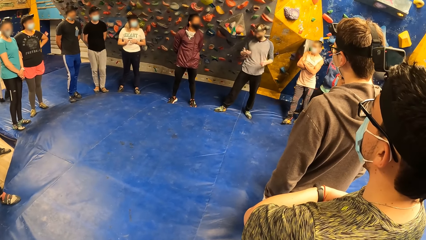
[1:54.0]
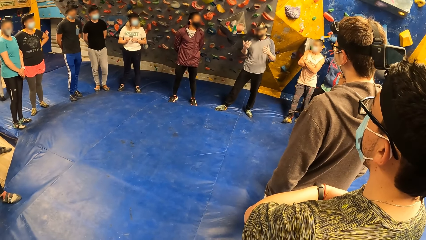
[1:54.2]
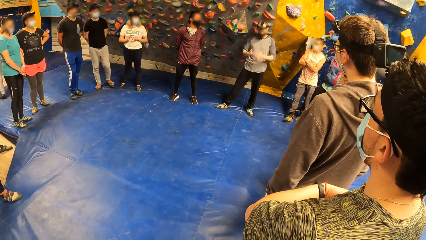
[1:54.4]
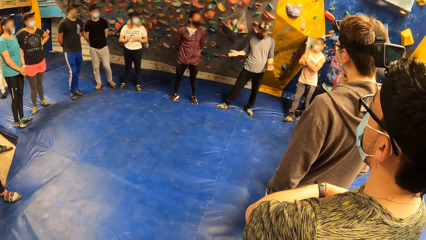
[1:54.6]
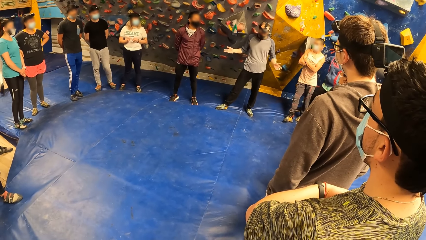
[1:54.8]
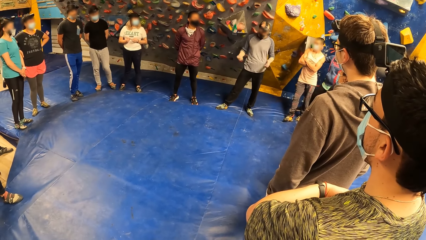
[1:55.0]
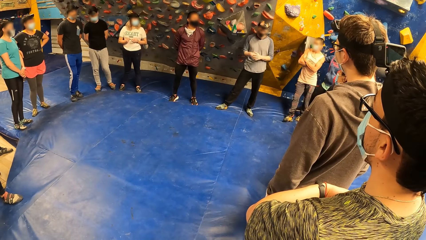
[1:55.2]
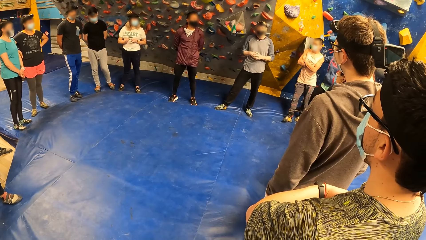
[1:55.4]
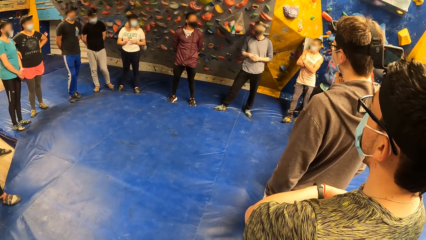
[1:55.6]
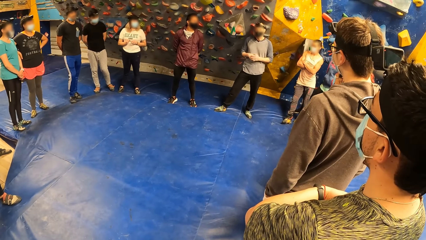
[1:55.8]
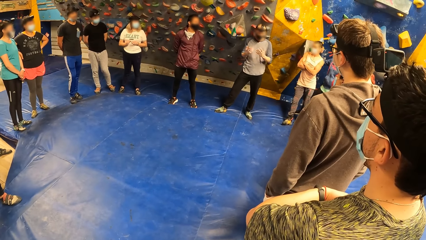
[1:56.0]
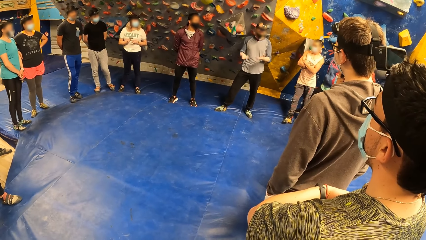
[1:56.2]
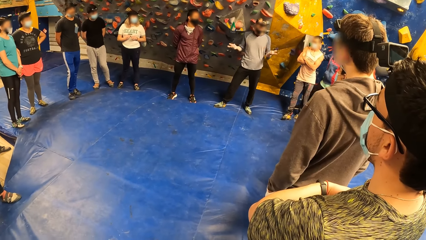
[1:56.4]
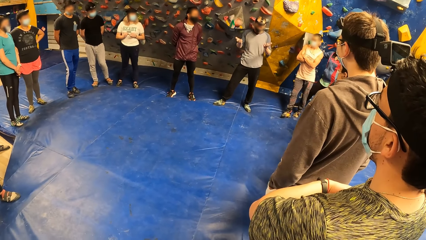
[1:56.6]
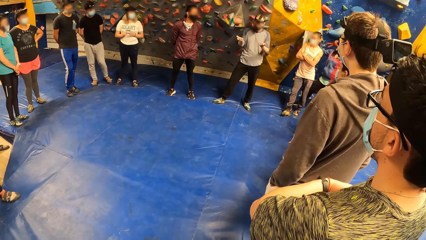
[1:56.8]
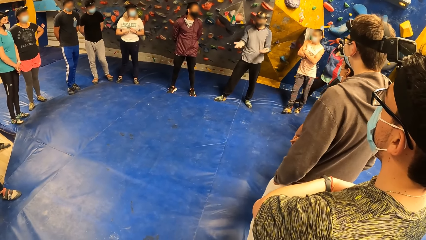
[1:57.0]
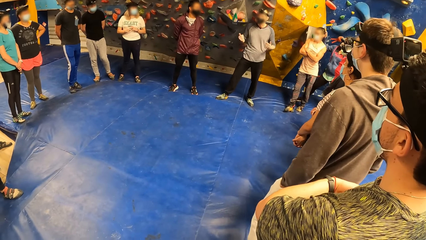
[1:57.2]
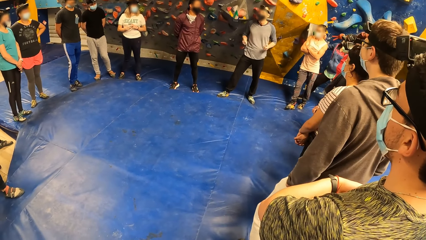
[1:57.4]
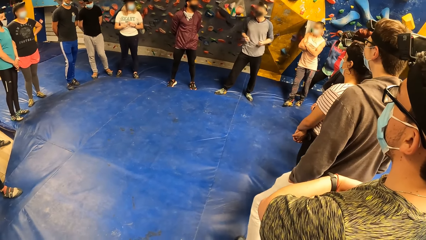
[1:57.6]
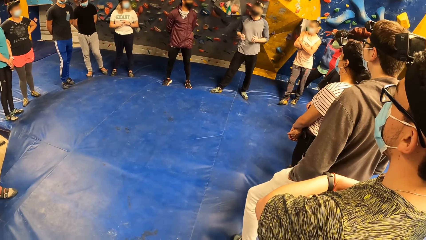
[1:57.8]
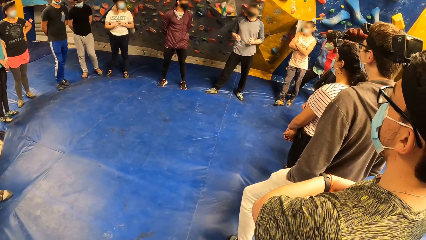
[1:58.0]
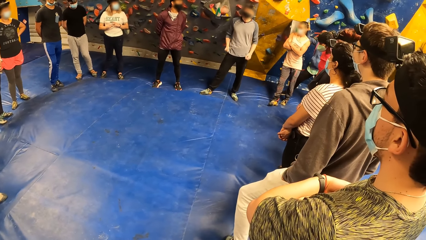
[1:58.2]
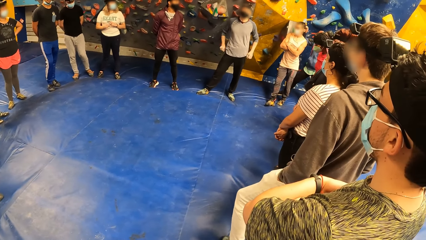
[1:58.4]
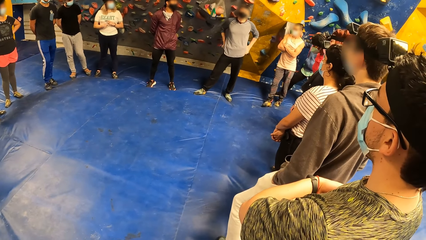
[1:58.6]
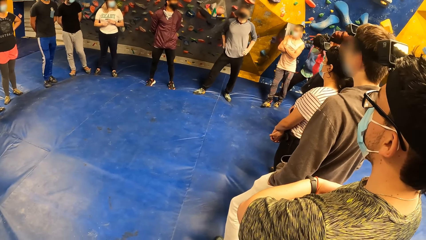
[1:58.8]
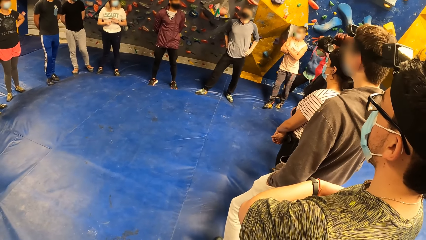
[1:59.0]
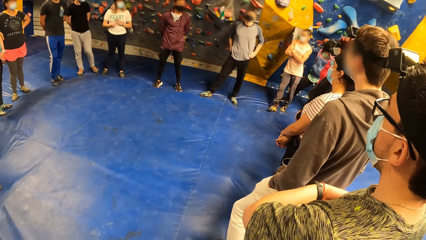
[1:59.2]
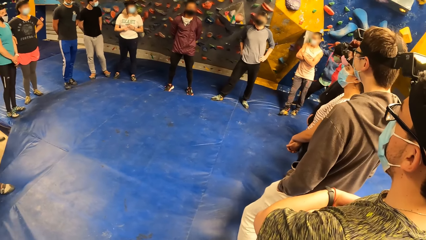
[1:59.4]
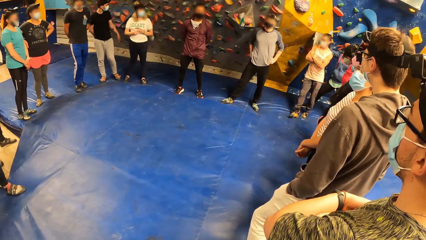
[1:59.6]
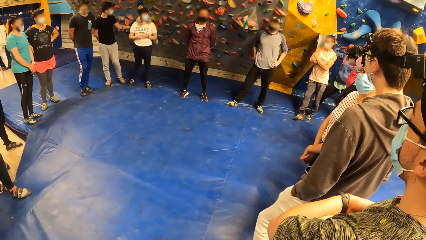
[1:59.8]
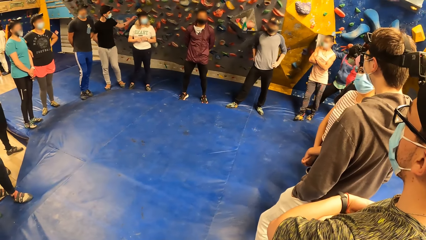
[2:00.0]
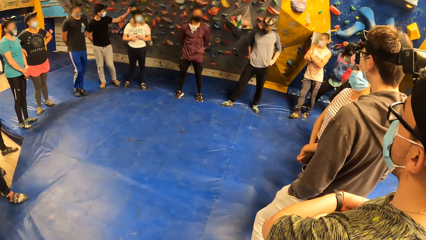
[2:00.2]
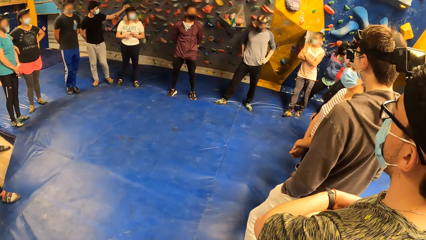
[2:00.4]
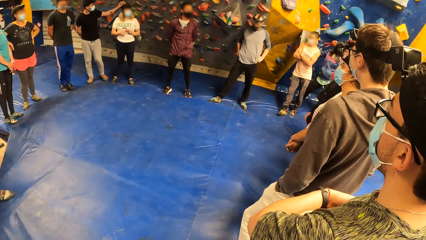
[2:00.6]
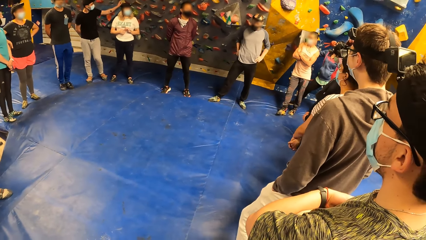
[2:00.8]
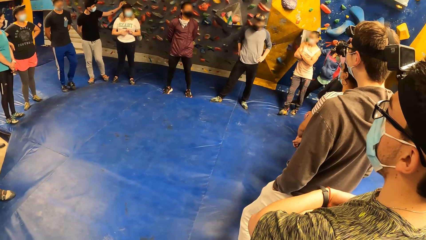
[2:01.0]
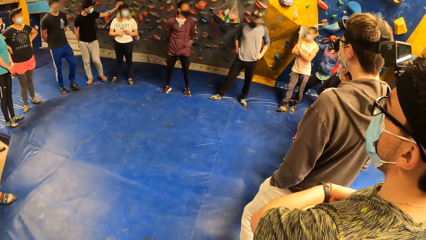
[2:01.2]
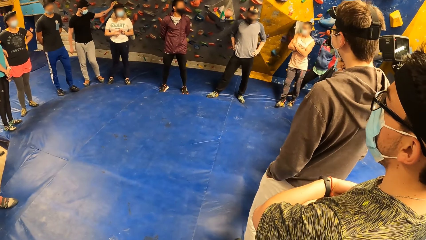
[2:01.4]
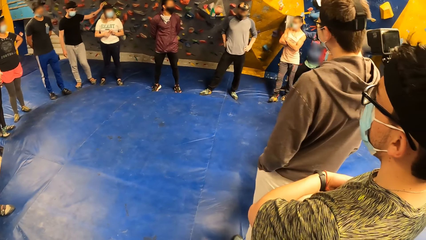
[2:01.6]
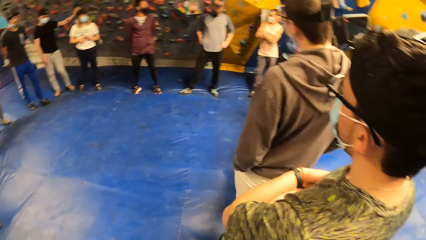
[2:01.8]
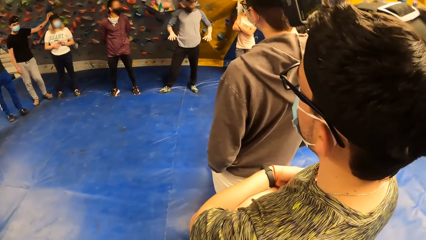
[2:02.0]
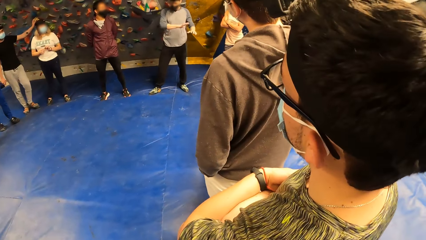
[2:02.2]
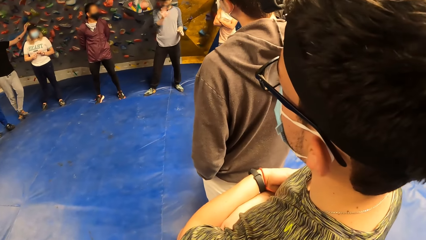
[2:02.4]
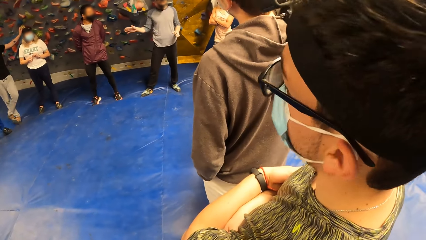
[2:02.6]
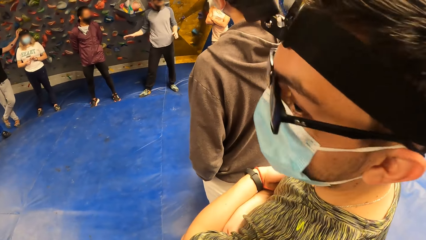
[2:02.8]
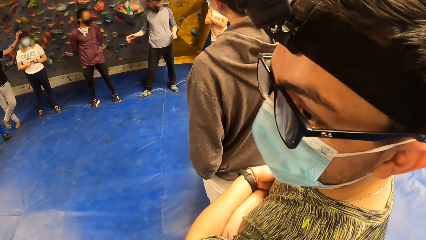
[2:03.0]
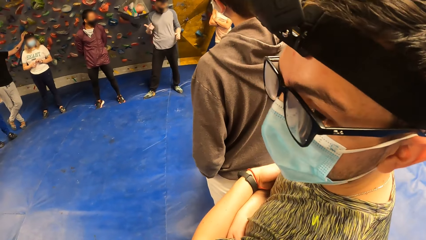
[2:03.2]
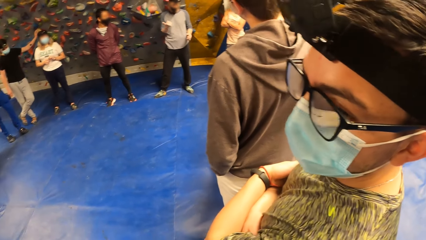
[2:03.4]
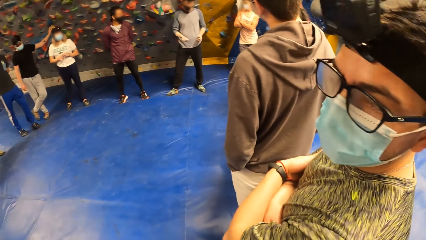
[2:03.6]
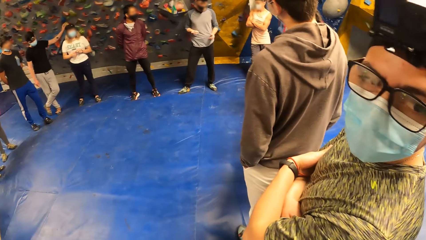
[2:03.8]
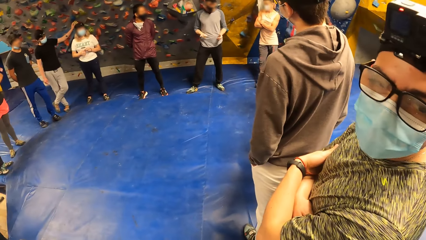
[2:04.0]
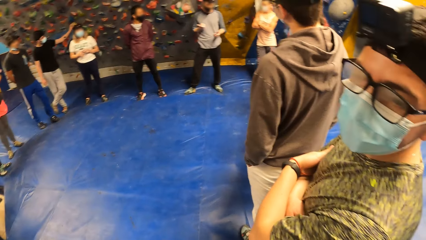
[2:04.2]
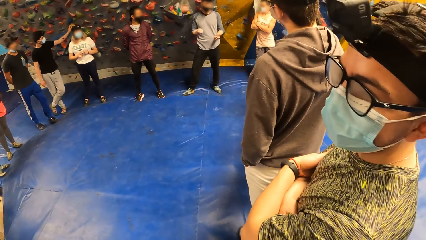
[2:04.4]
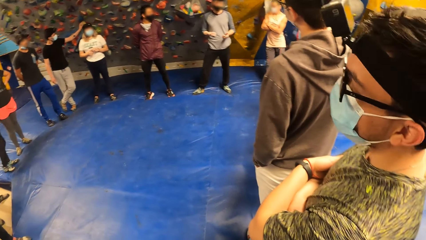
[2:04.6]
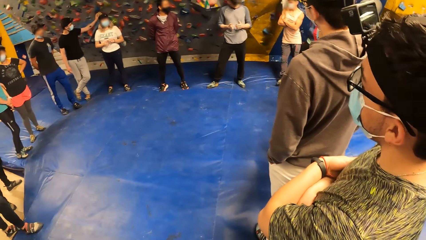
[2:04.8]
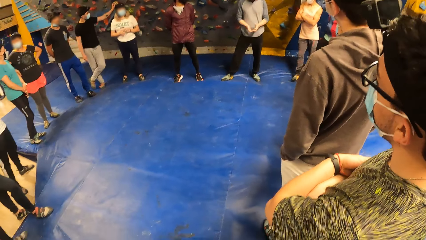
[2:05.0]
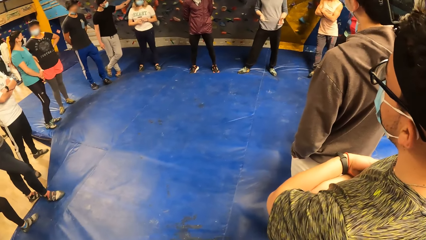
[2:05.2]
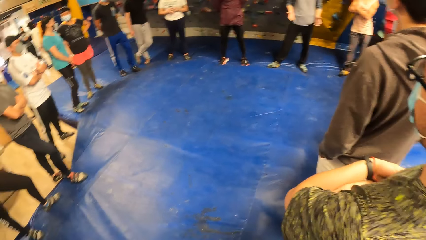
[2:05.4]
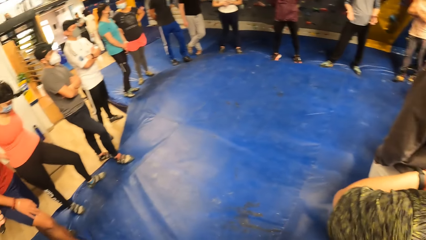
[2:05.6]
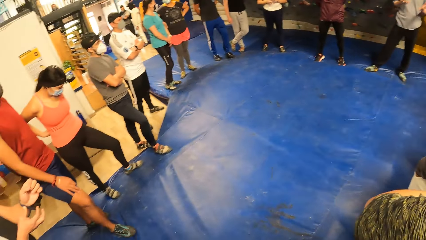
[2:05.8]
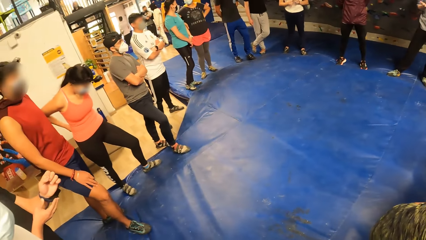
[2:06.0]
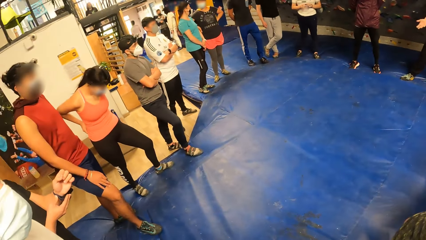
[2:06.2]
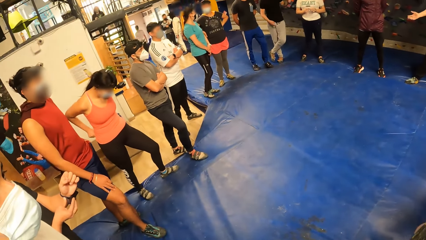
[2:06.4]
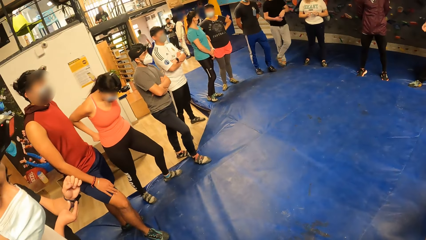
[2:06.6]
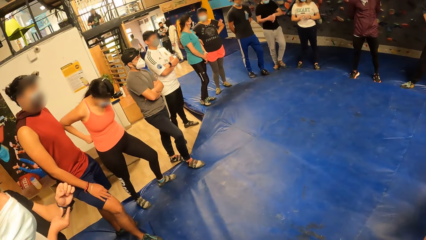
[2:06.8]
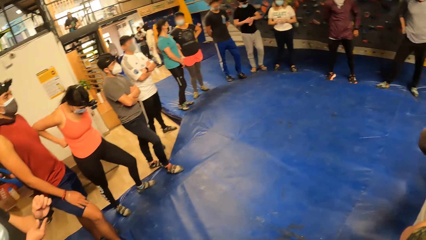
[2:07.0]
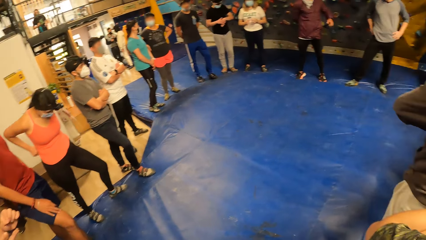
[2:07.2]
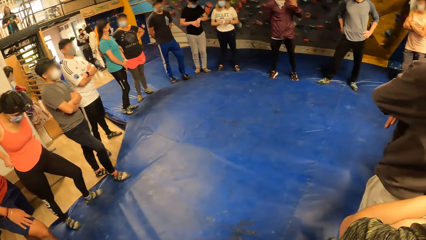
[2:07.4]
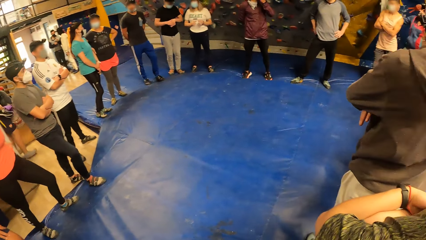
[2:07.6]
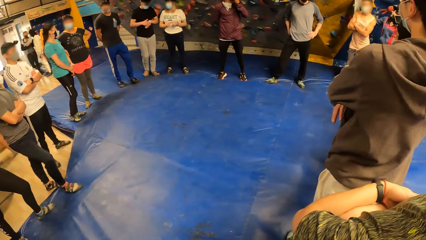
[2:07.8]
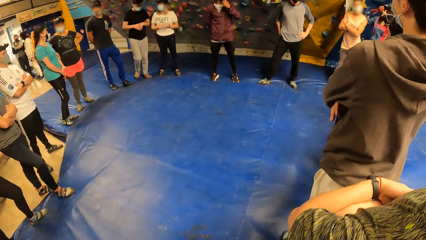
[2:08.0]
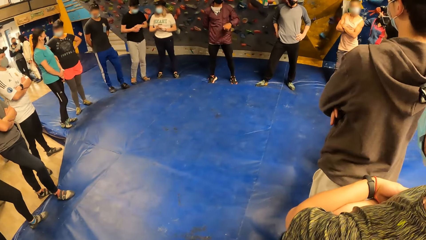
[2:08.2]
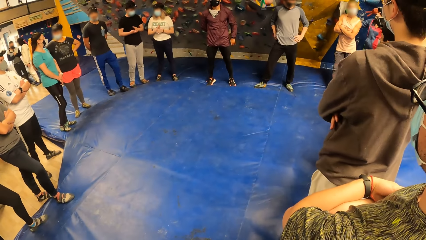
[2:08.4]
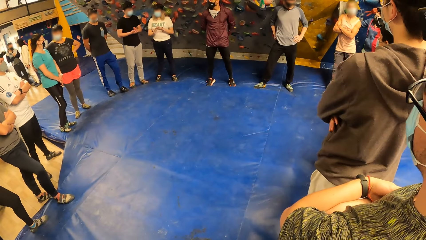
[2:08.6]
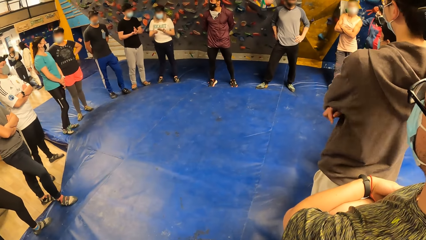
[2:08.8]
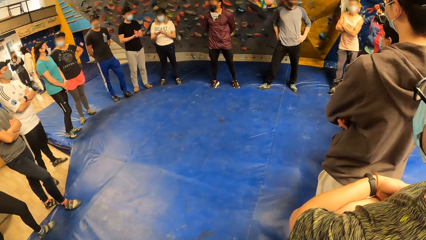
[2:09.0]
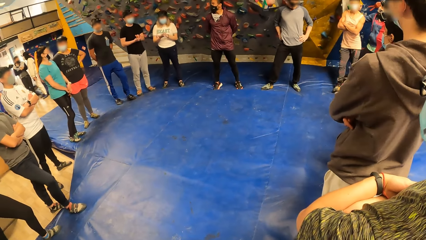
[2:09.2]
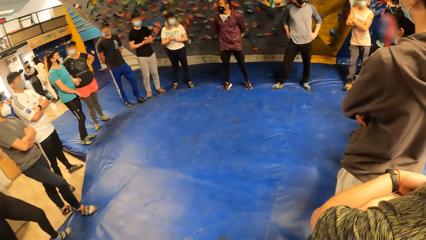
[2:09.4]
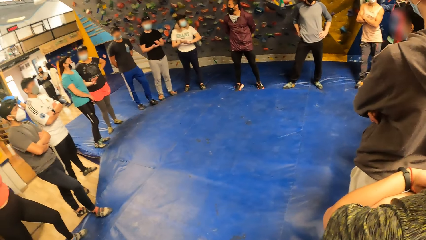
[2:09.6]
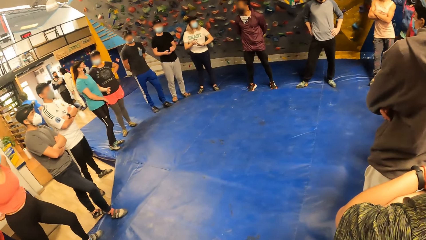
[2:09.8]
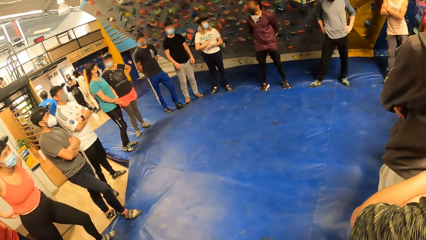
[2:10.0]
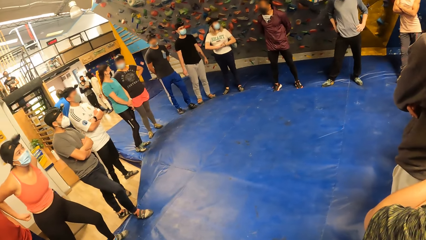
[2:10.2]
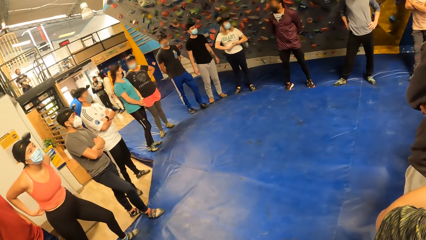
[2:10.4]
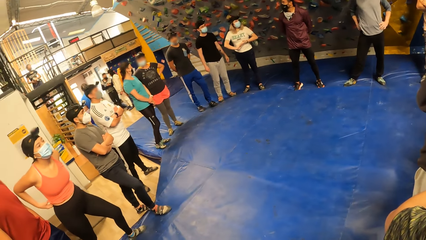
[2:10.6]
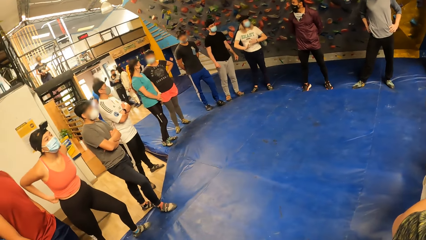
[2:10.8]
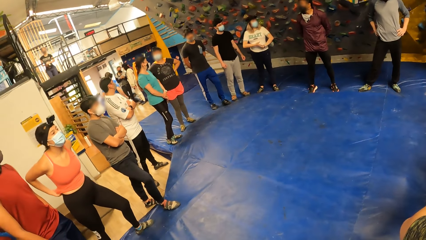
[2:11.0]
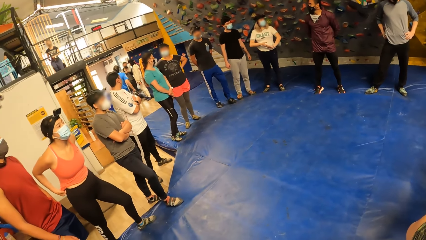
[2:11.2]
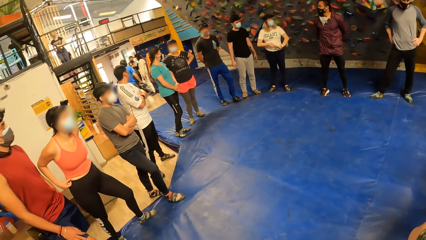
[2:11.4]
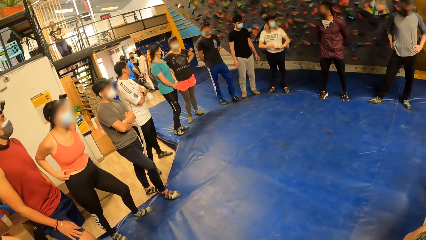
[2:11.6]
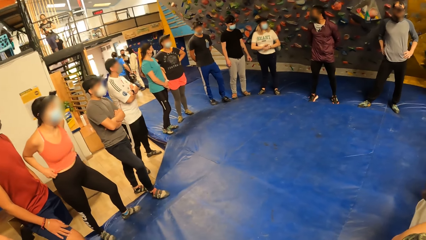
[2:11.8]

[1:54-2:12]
The camera wearer looks at the team. They look at a man. The man converses with the team. Another man looks at the camera wearer. The camera wearer looks at the team.
